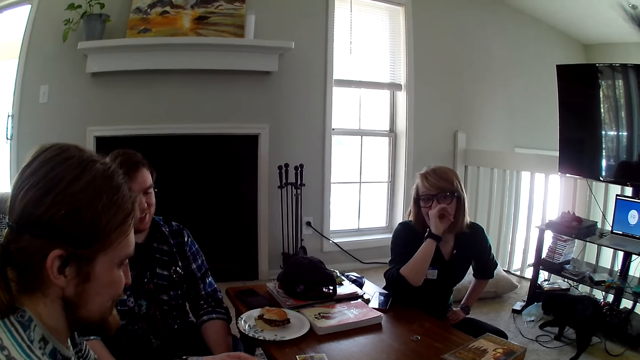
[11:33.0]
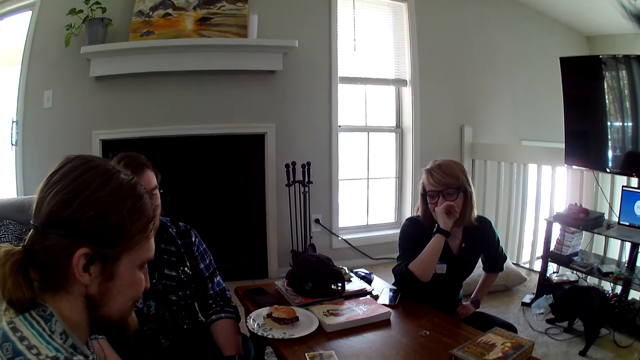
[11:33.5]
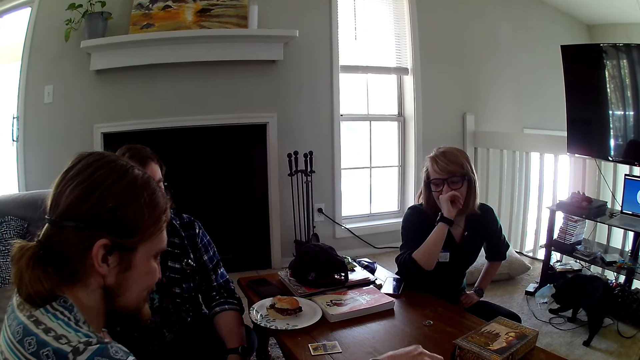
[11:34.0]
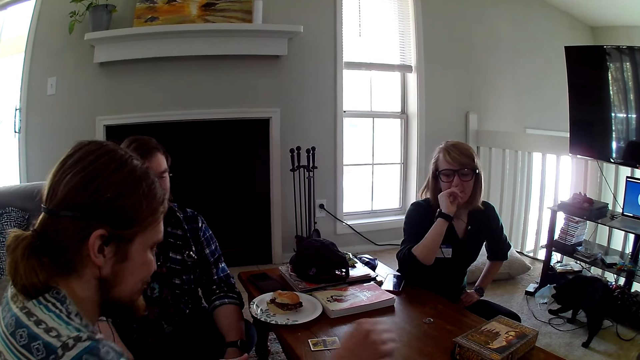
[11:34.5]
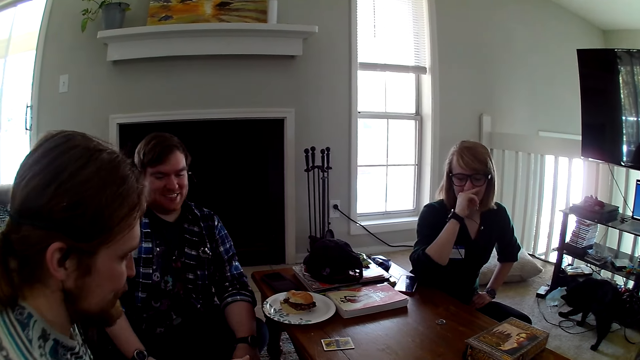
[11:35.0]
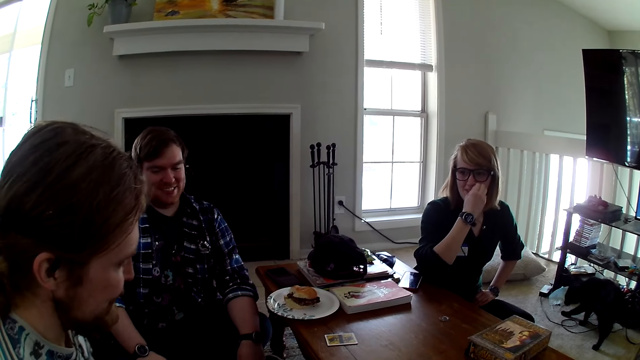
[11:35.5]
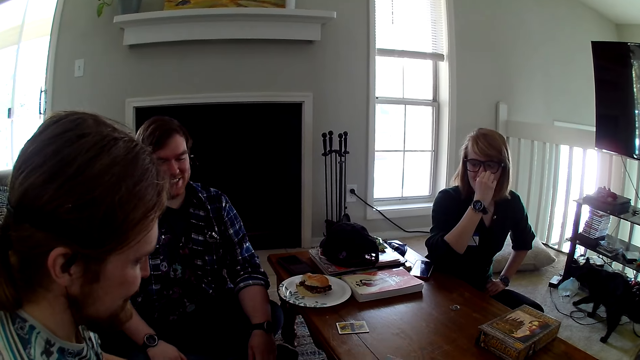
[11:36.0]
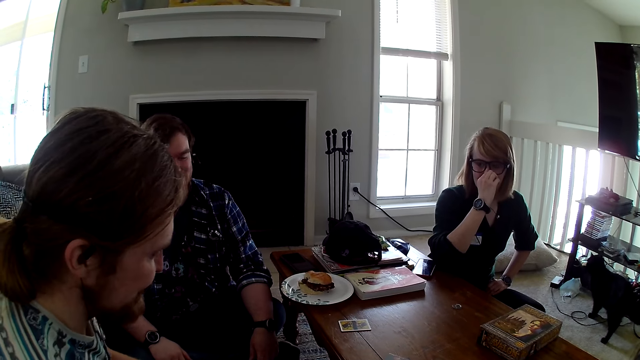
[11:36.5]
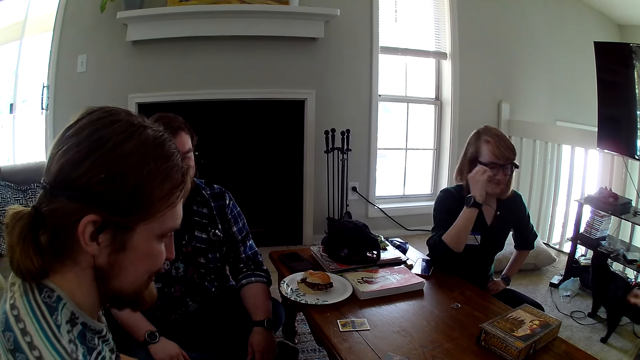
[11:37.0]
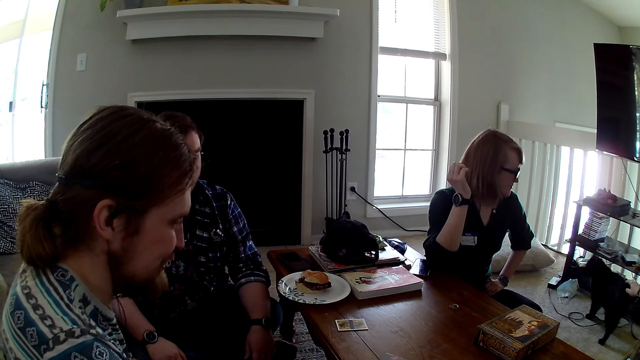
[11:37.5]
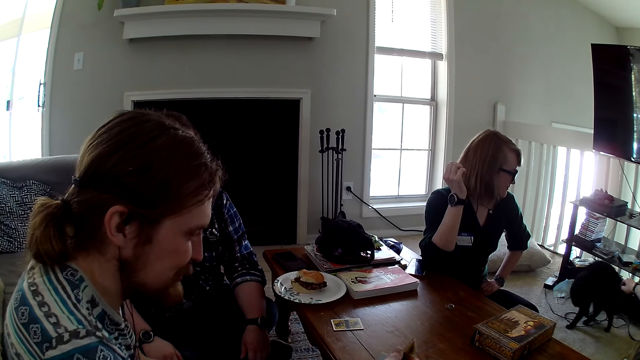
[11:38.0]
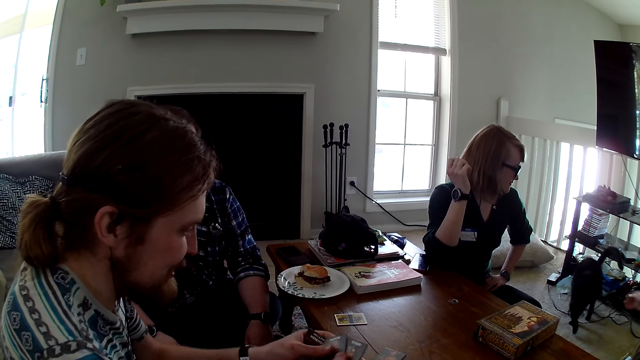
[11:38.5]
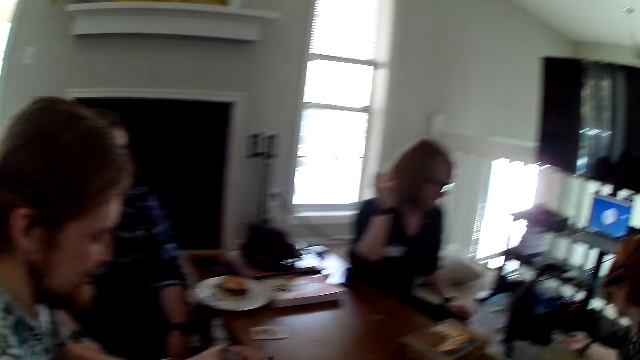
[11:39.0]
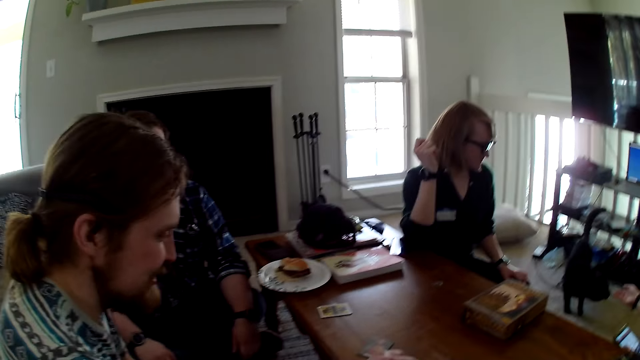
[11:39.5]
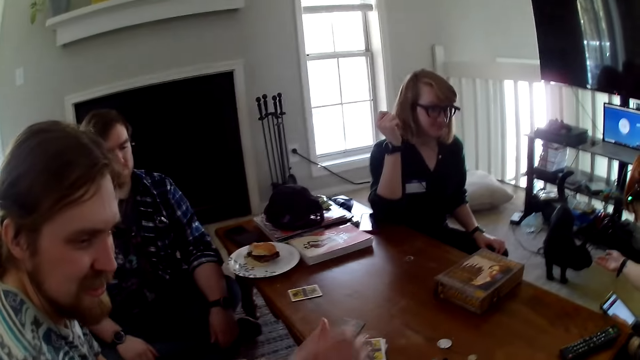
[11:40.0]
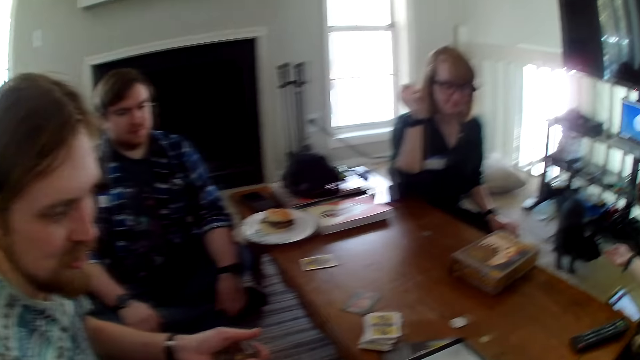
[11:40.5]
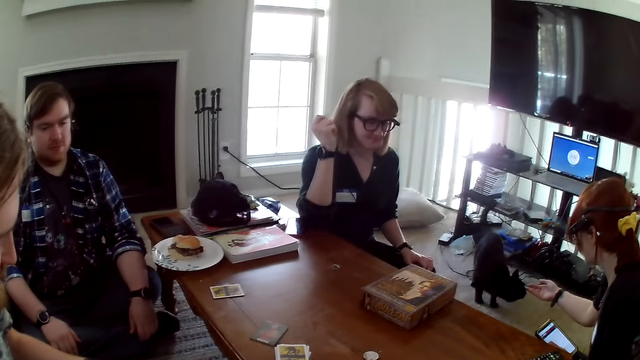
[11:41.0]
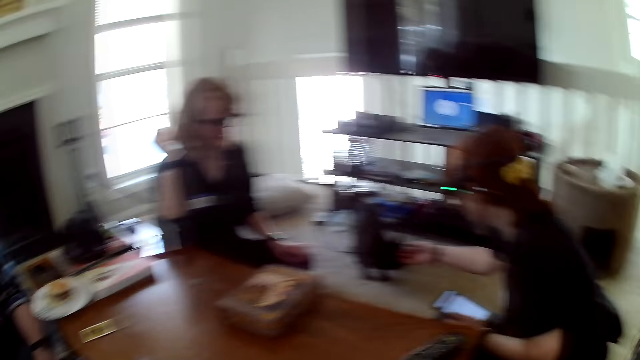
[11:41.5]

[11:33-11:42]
A man collects the cards from the table. The camera wearer looks around the house. The man shuffles the cards.

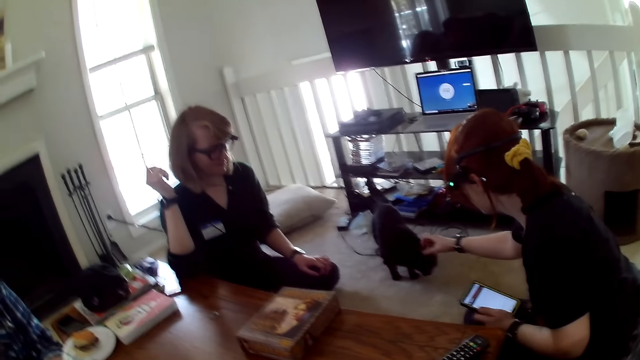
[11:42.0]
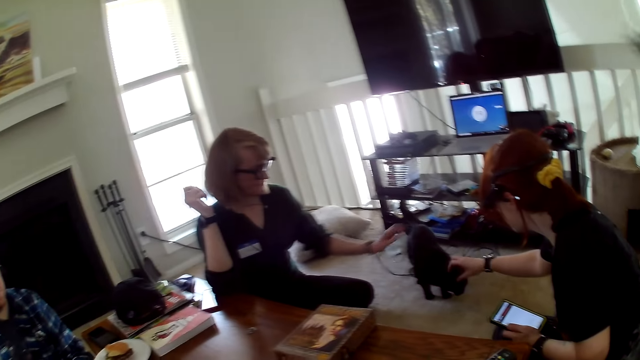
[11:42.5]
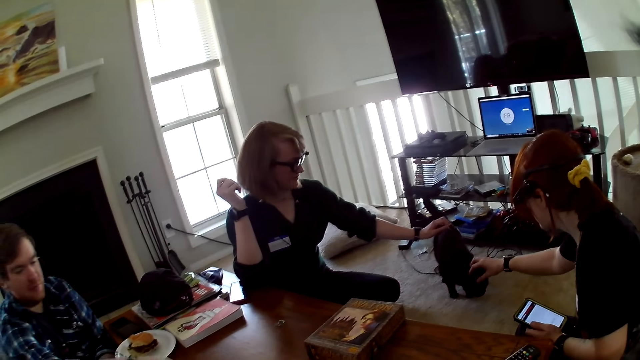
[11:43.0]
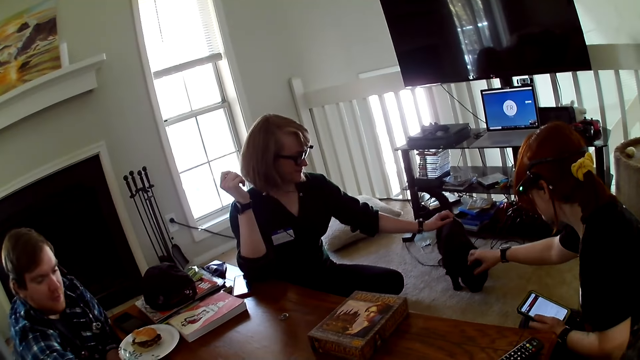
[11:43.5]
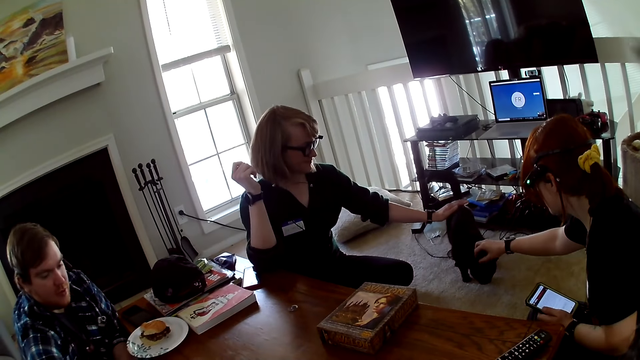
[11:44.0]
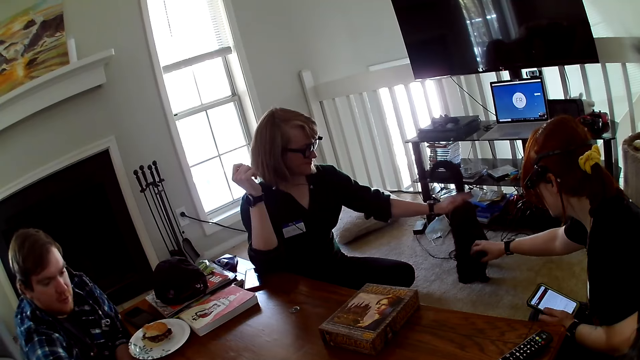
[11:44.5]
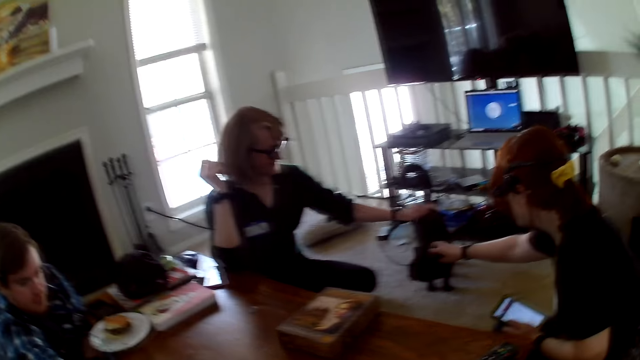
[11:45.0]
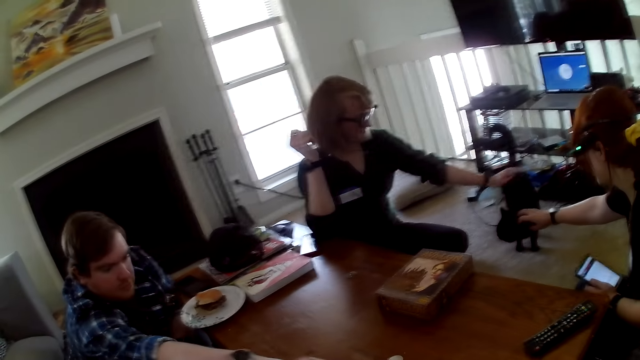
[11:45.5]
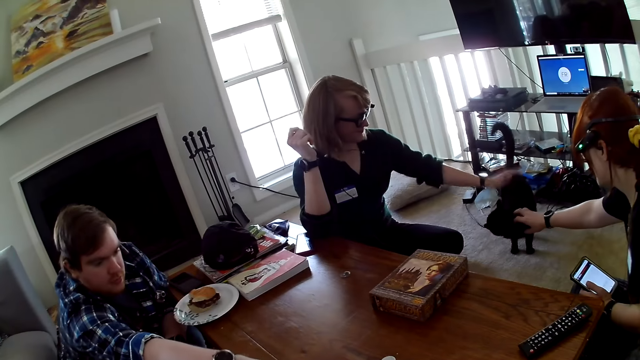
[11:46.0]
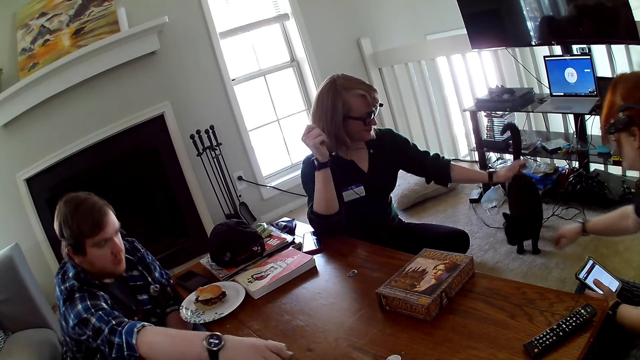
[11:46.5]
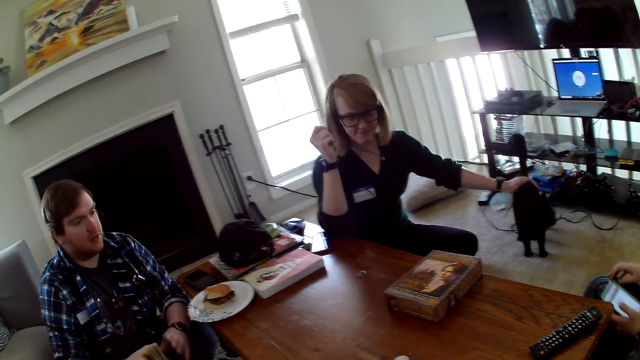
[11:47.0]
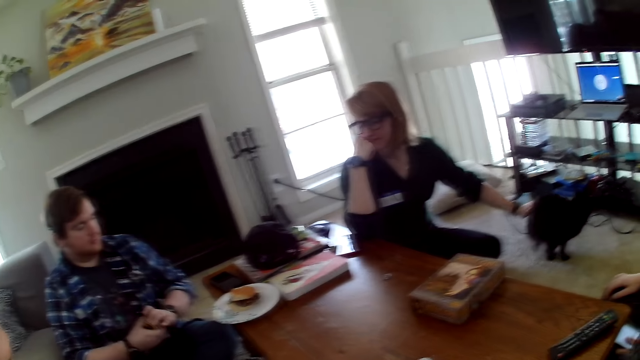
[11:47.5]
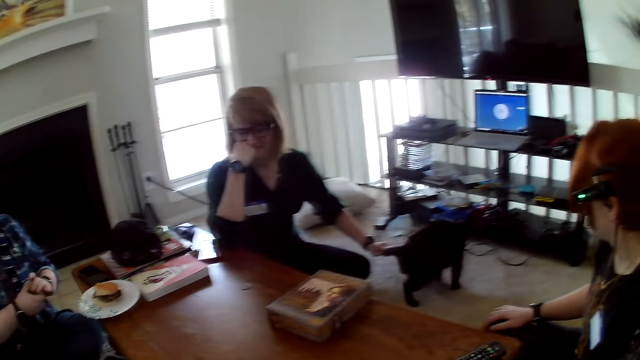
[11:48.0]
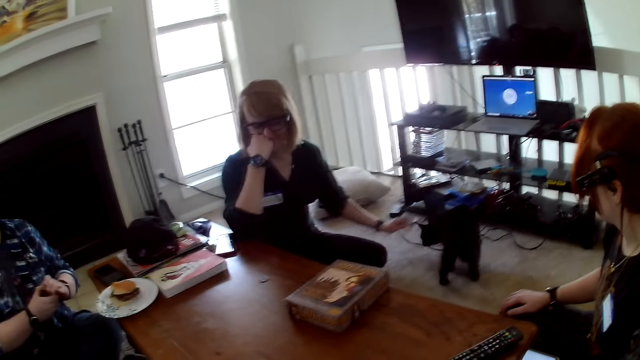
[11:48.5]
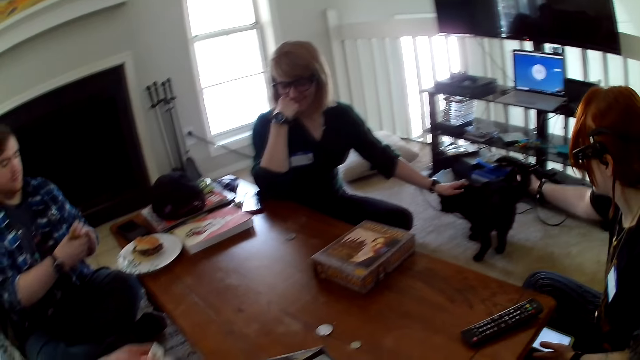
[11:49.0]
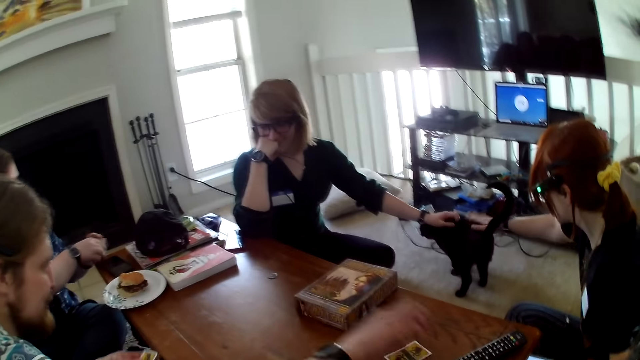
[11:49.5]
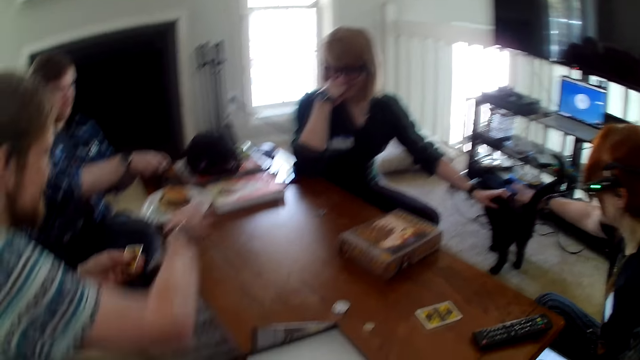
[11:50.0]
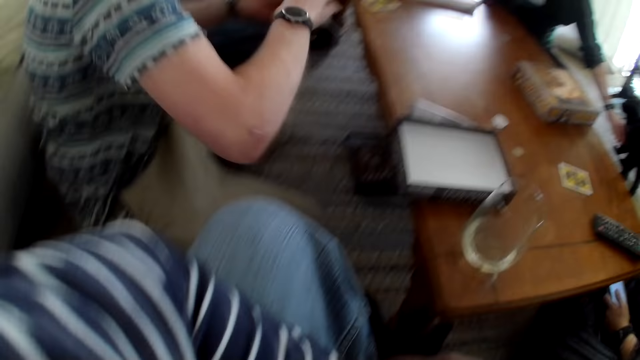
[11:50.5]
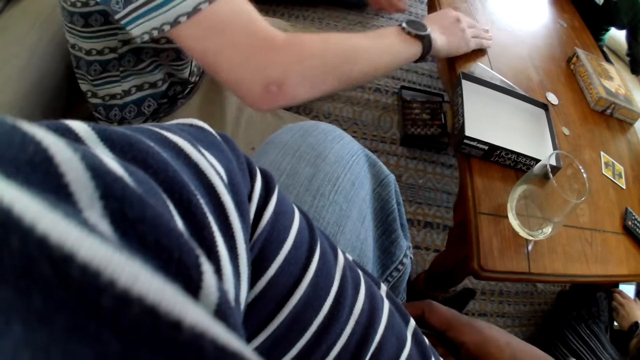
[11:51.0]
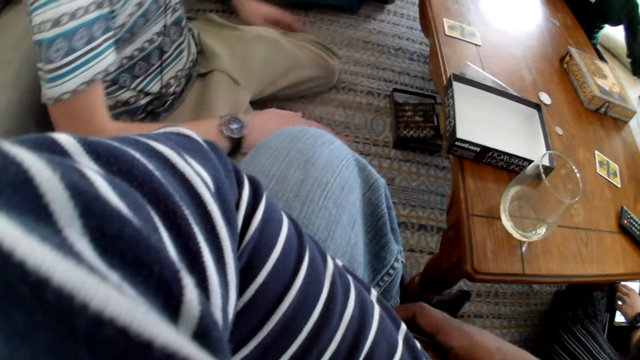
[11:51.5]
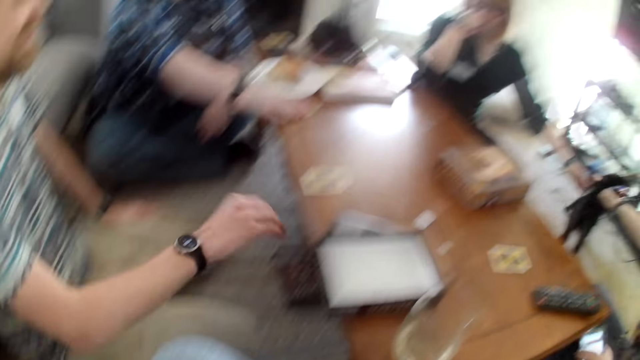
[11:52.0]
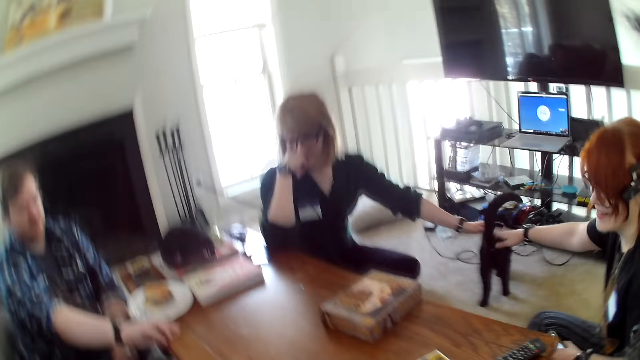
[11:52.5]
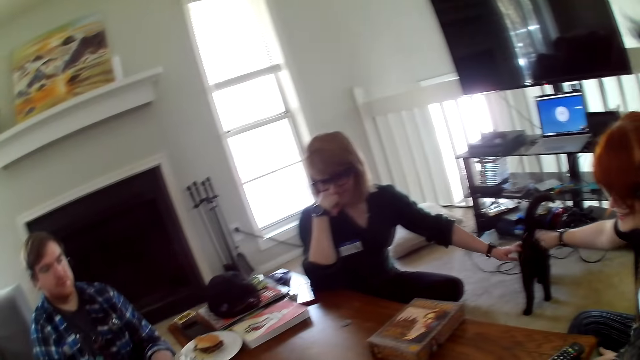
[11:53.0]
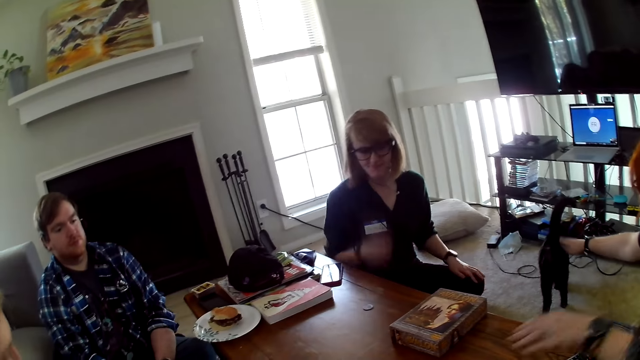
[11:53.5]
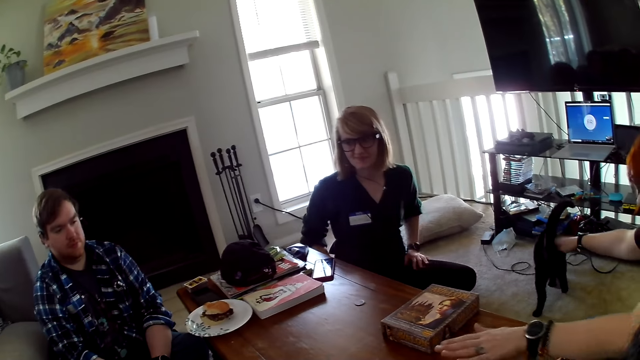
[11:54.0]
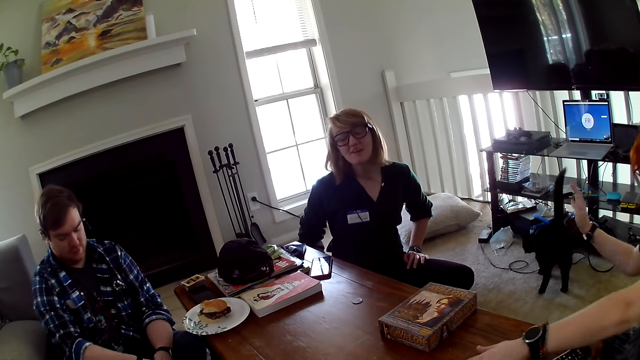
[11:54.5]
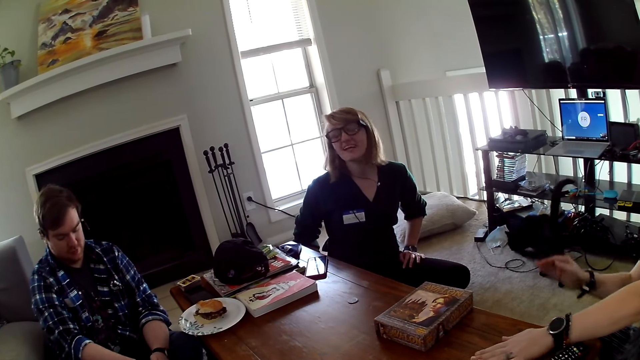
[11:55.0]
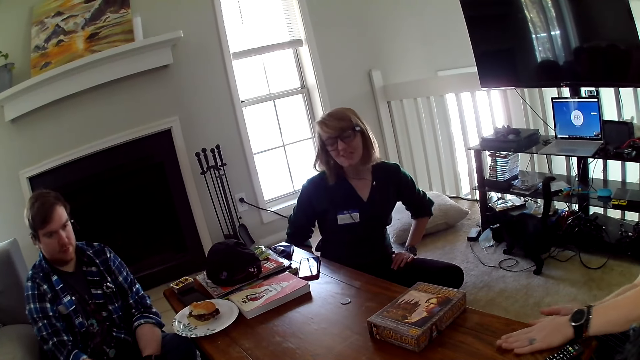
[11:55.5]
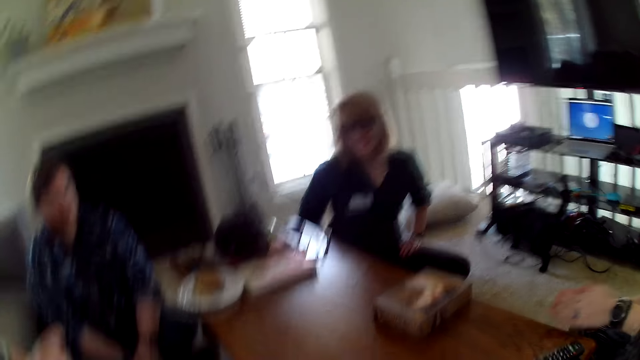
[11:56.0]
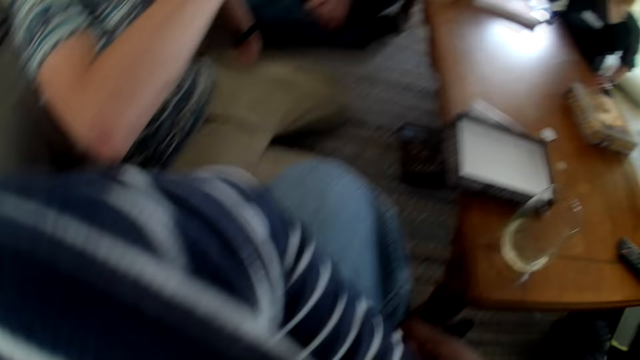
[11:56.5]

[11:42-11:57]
A woman plays with the cat. Another woman plays with the cat. A woman touches the cat. Another woman touches the cat. A man picks the card on the table. Another man distributes the cards. A man puts the cards on the table. A woman taps the cat. The camera wearer looks at the table.
